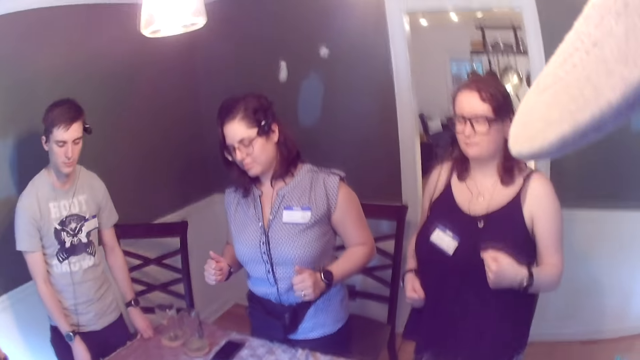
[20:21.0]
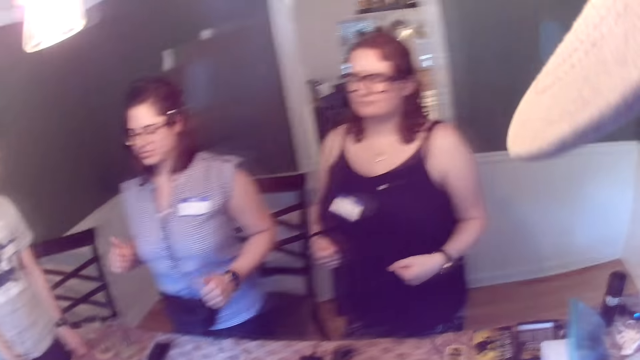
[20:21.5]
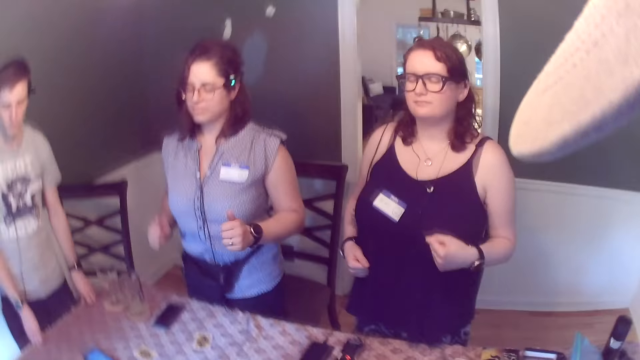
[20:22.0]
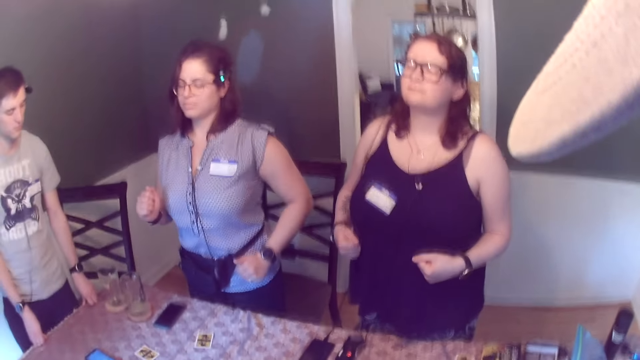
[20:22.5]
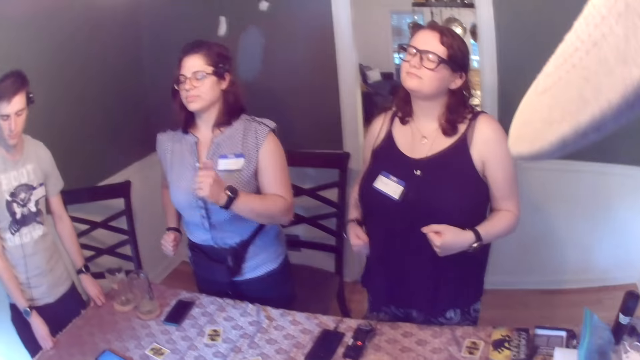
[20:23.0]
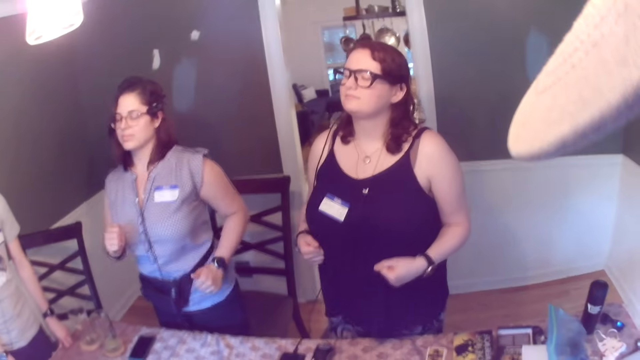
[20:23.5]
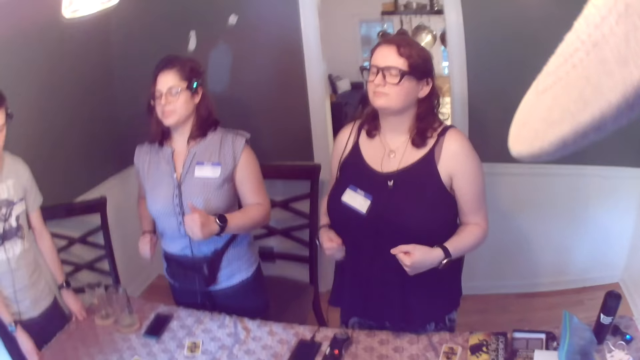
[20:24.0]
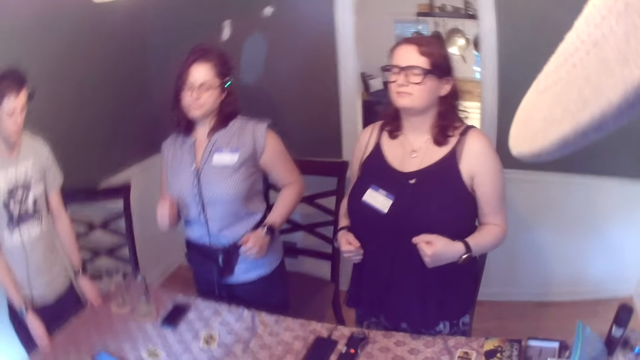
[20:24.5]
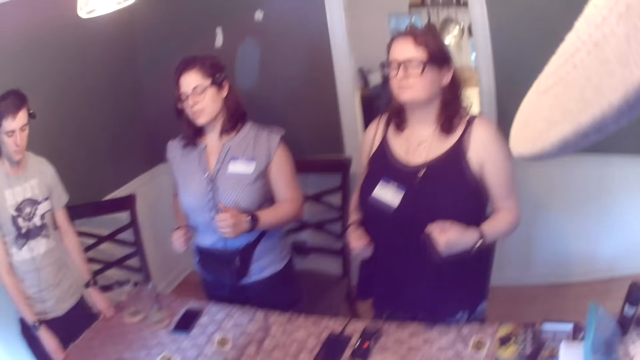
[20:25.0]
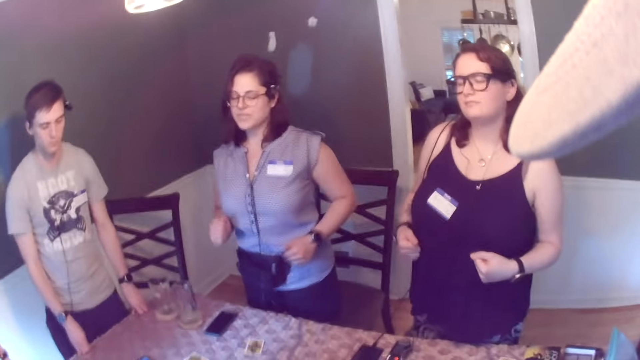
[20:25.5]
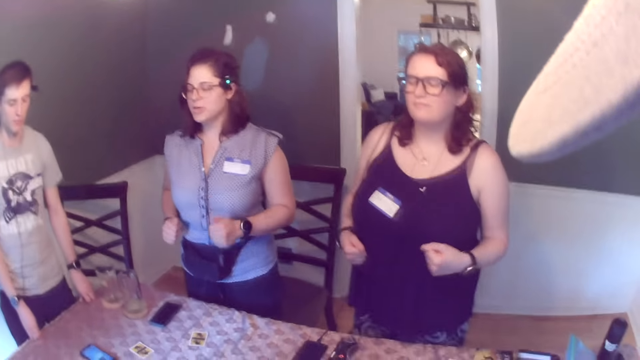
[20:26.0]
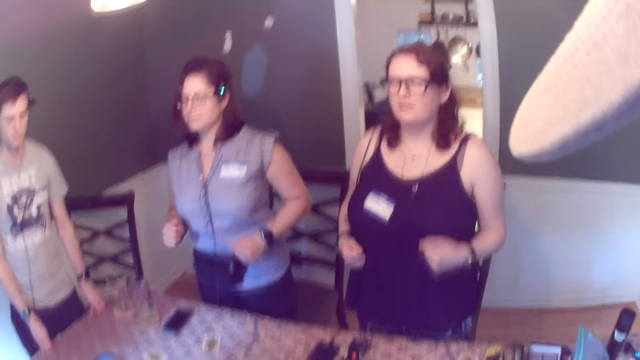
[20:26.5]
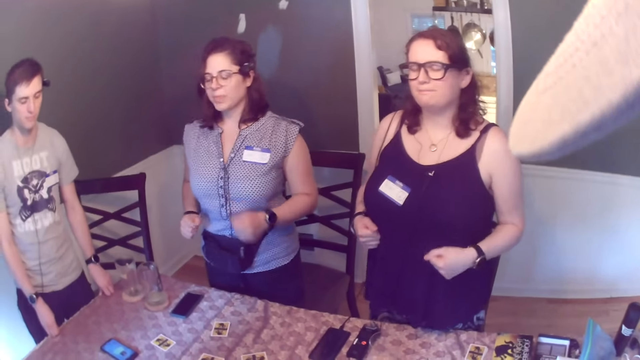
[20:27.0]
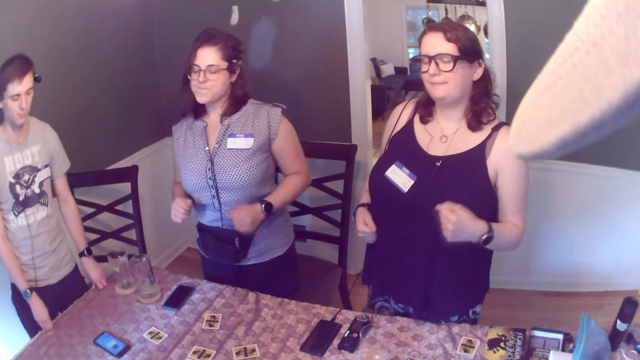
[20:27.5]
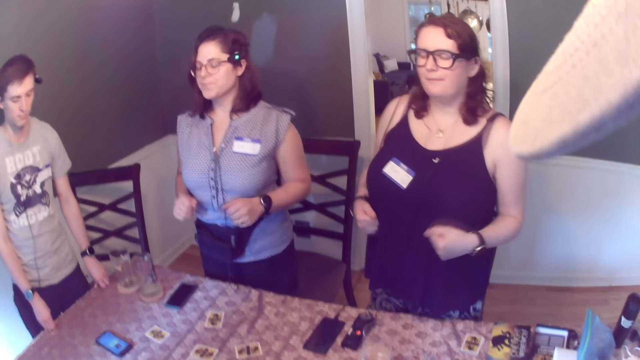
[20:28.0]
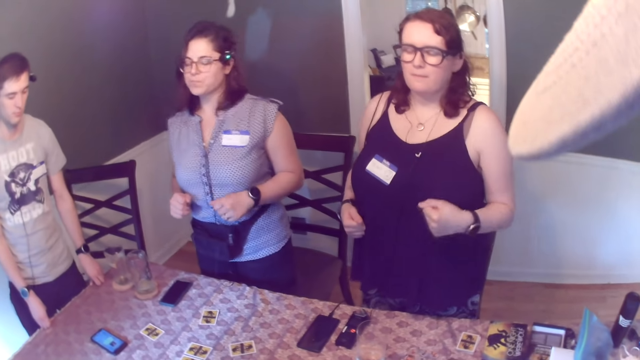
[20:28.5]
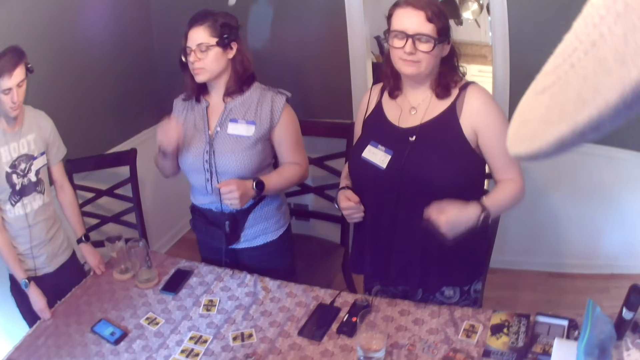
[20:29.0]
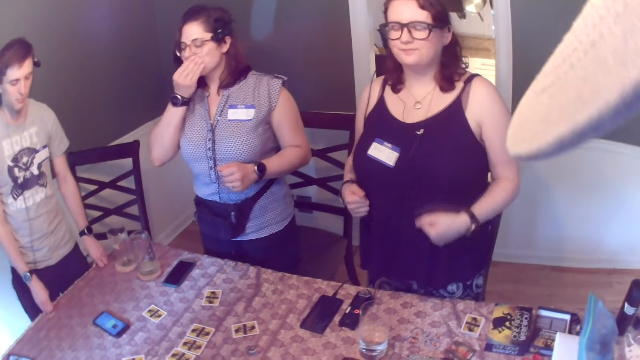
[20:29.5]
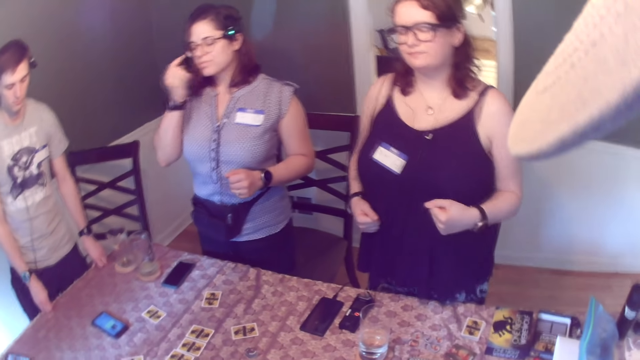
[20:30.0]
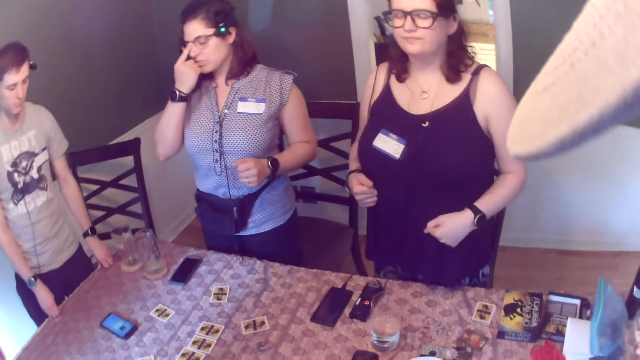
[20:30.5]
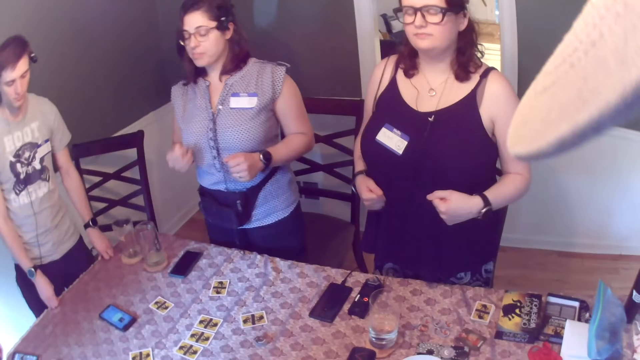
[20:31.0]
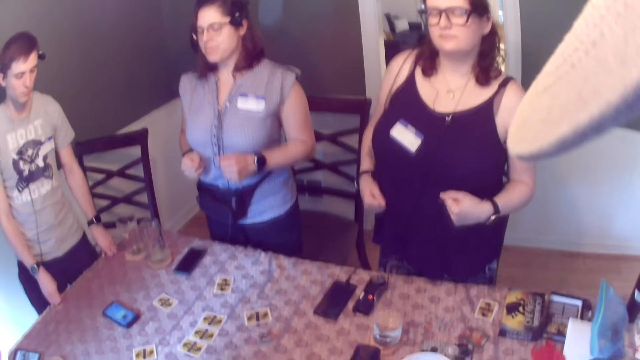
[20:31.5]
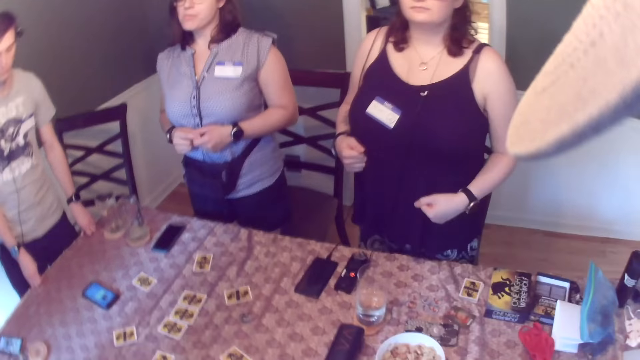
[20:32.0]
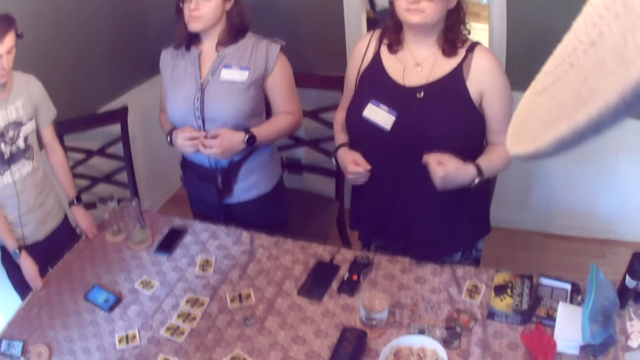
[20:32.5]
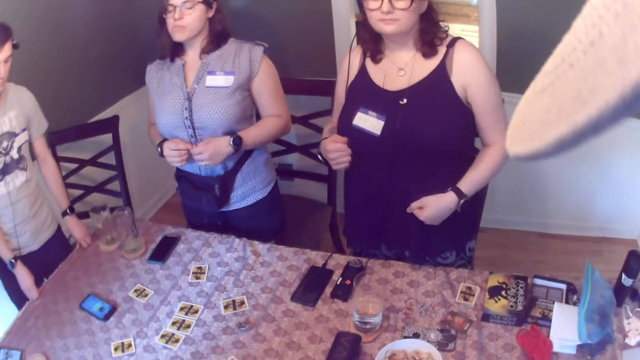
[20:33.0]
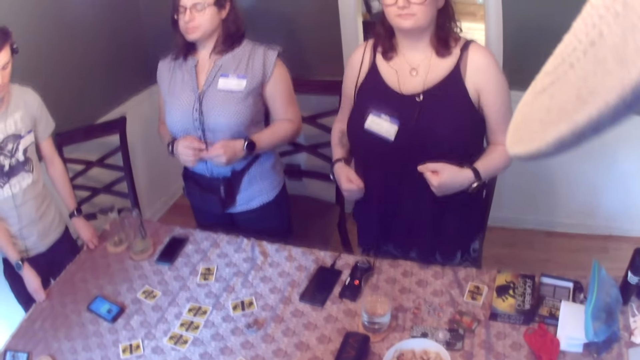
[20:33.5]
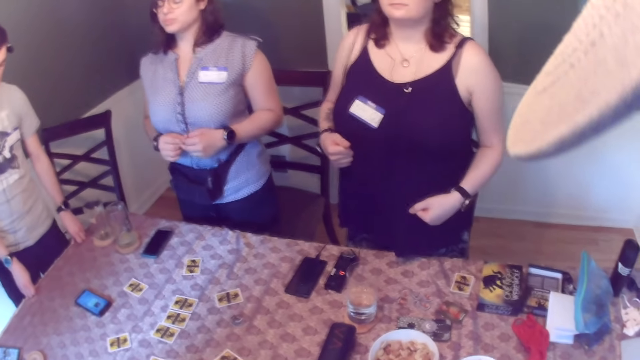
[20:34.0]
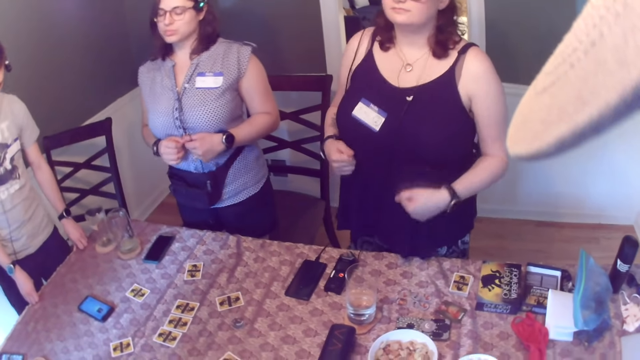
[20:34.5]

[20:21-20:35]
The woman touches her face with her right hand and adjusts her glasses with her right hand.

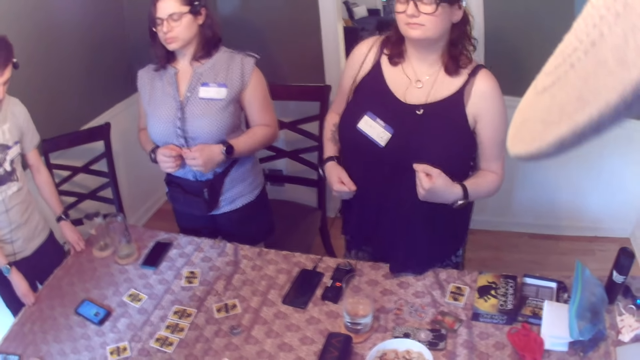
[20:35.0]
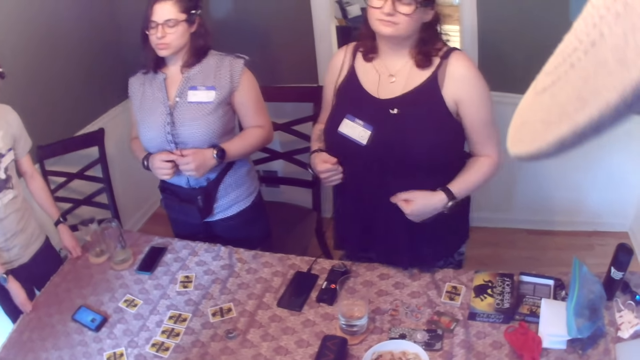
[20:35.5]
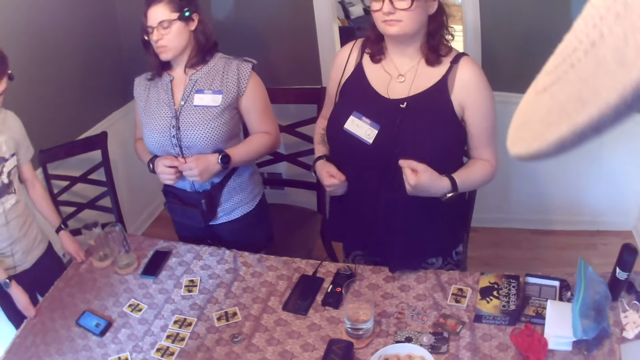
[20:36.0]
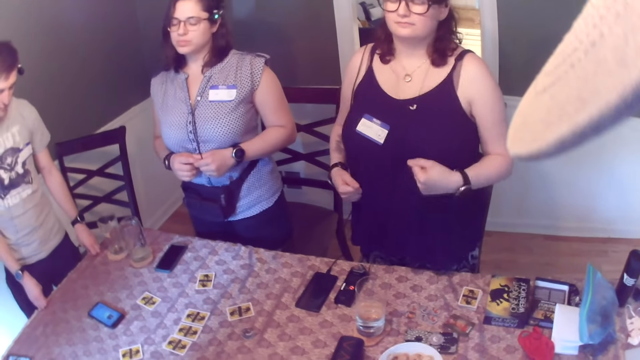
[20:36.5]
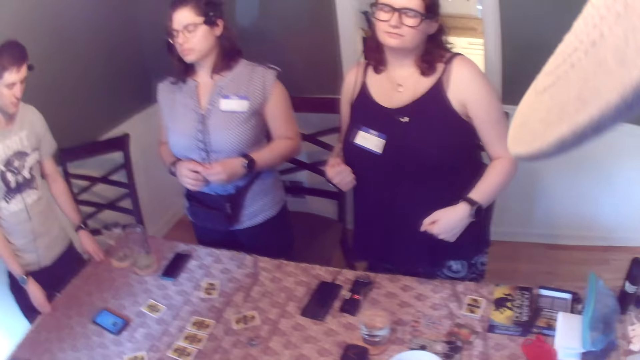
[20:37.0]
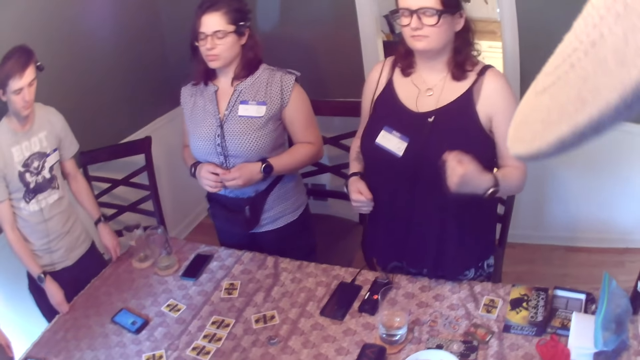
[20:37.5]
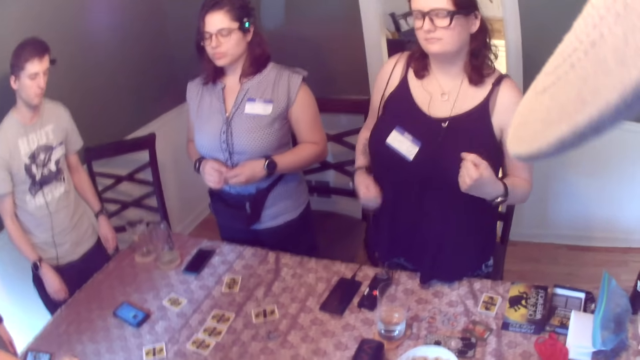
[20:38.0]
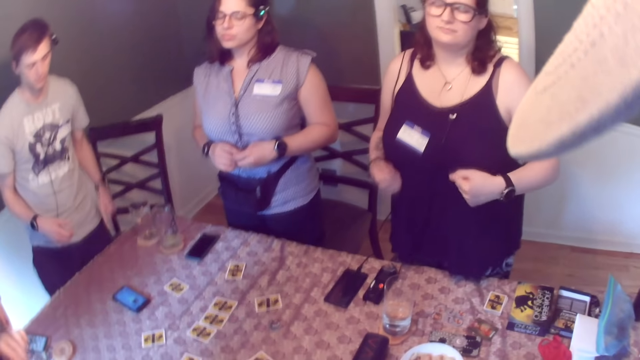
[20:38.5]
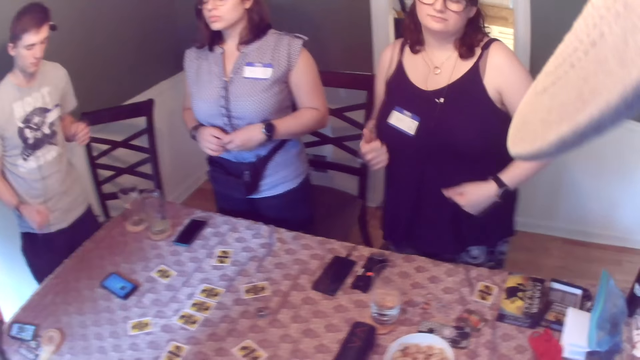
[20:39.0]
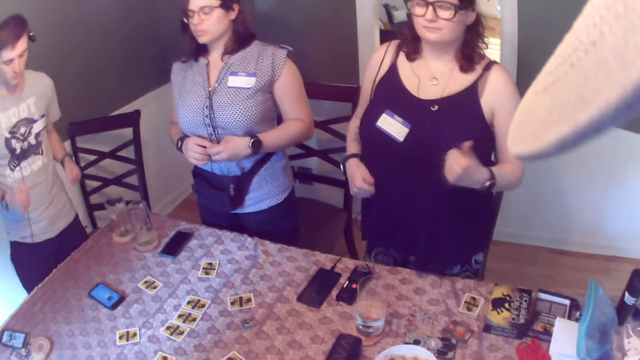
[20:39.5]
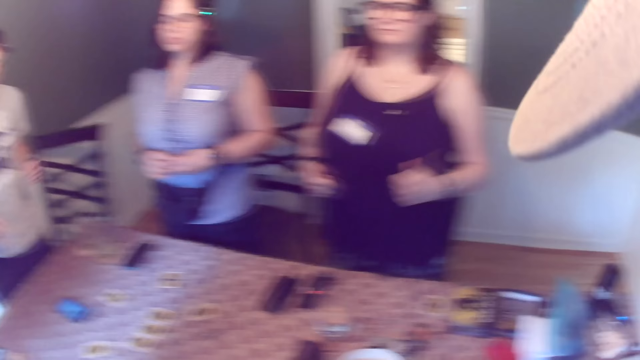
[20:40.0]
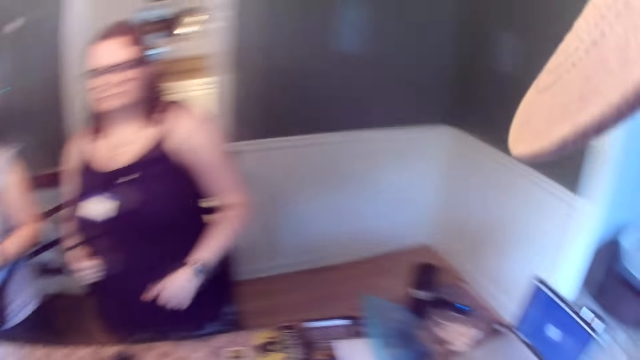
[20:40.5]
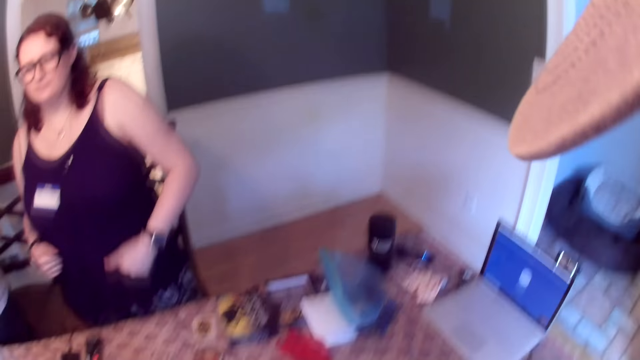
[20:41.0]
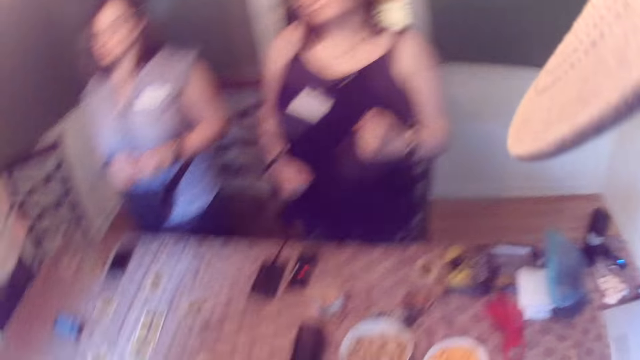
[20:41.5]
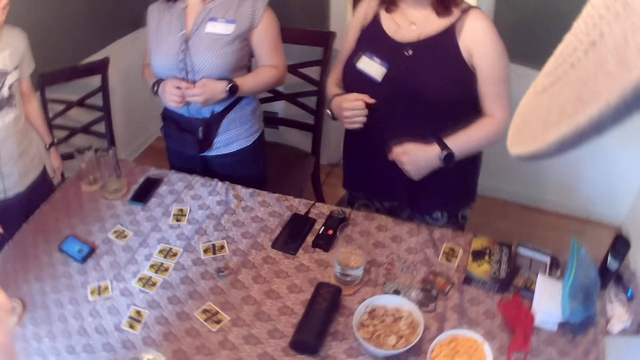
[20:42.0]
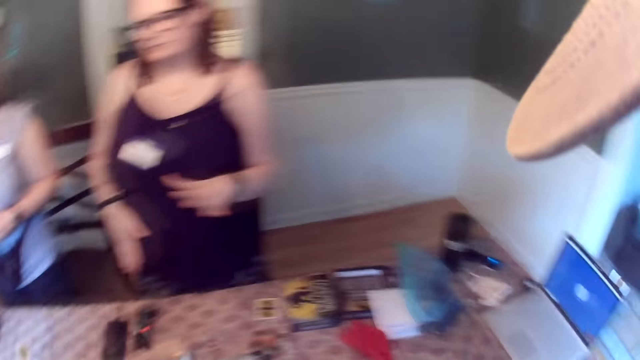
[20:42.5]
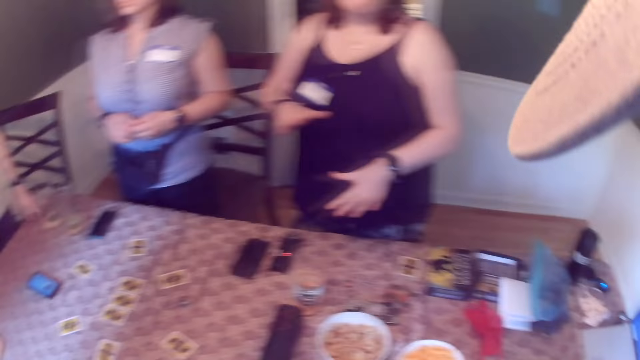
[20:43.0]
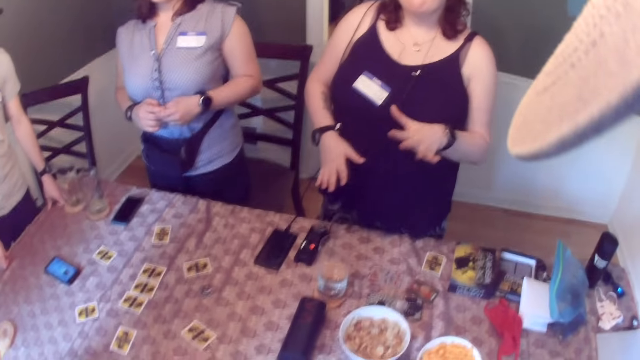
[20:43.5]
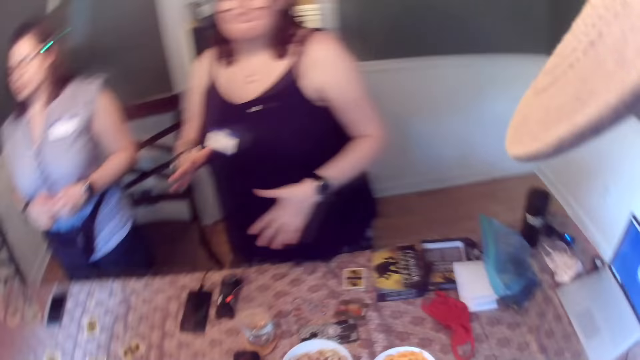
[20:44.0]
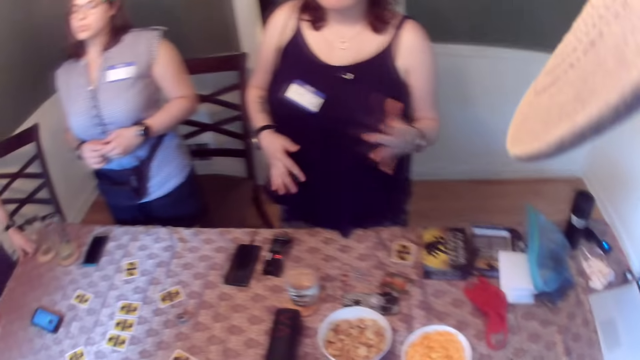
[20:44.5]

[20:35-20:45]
The man removes his left hand from the table. The man removes his right hand from the table. The man dances to the sound with both hands.
